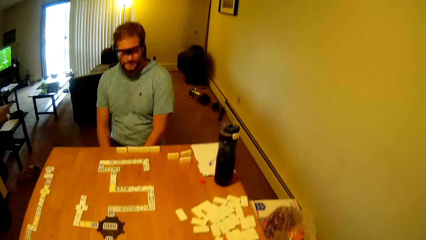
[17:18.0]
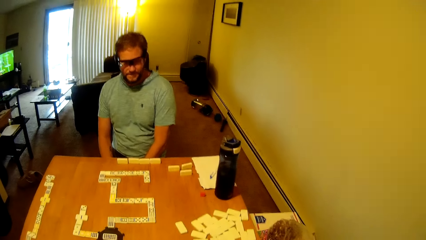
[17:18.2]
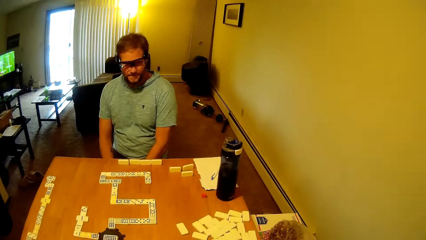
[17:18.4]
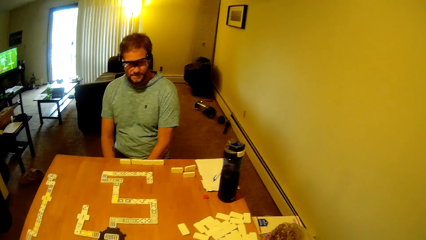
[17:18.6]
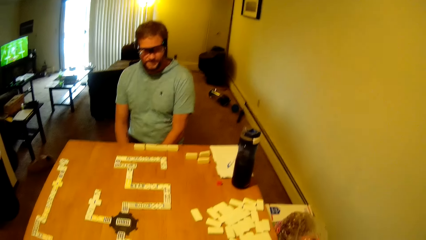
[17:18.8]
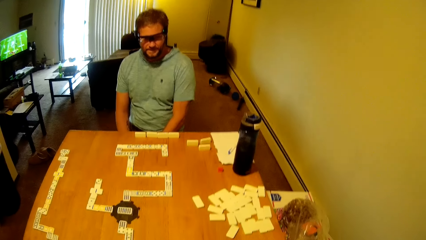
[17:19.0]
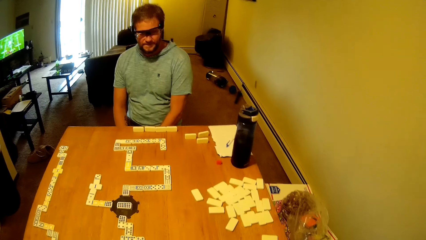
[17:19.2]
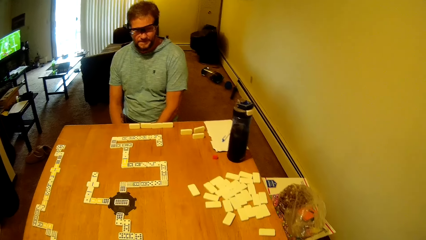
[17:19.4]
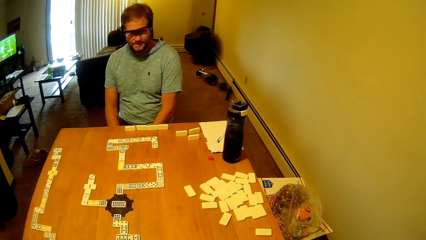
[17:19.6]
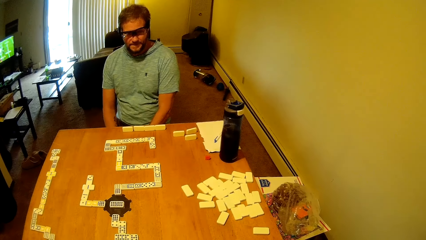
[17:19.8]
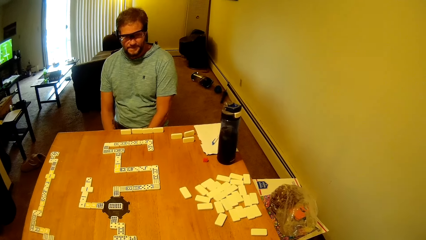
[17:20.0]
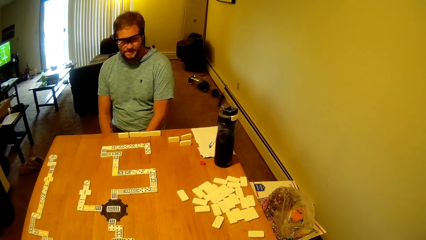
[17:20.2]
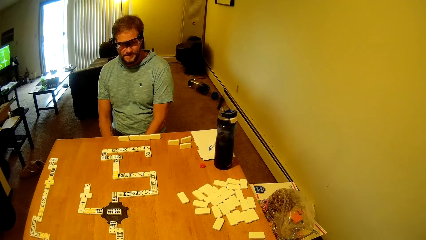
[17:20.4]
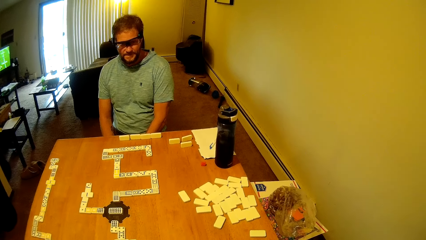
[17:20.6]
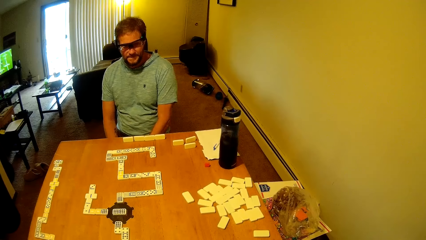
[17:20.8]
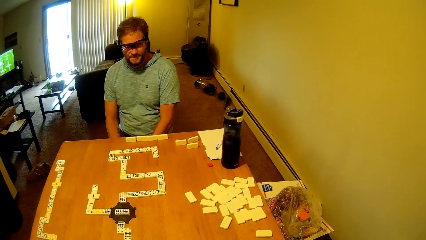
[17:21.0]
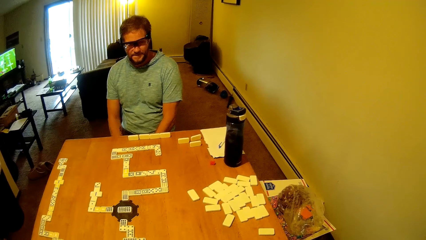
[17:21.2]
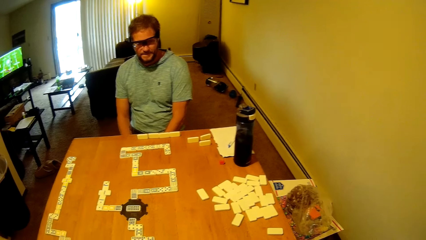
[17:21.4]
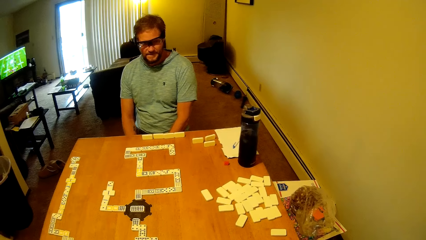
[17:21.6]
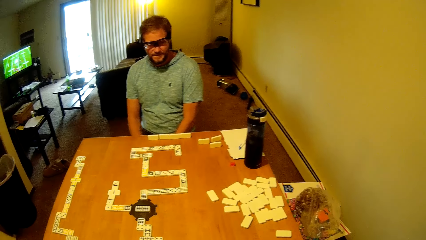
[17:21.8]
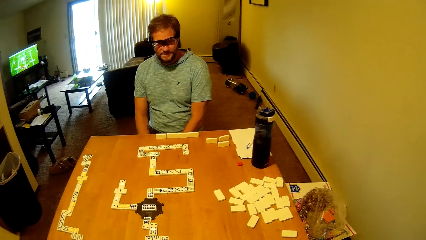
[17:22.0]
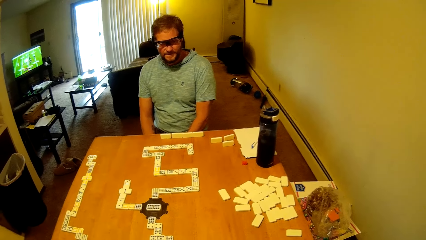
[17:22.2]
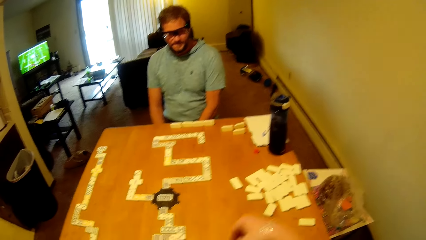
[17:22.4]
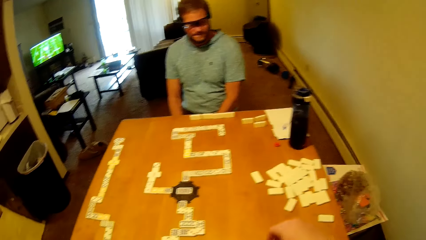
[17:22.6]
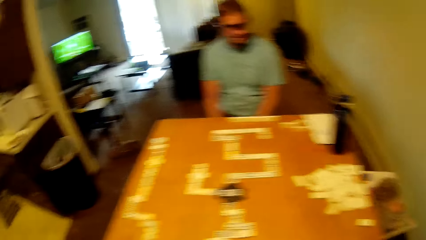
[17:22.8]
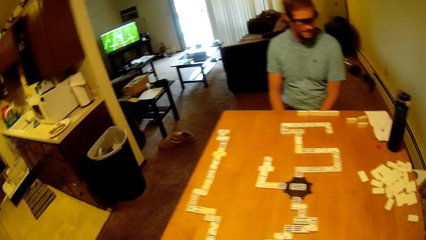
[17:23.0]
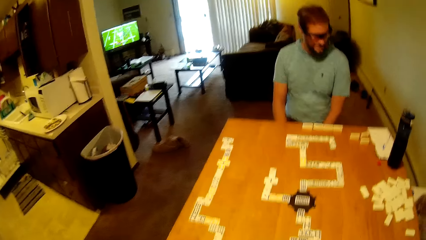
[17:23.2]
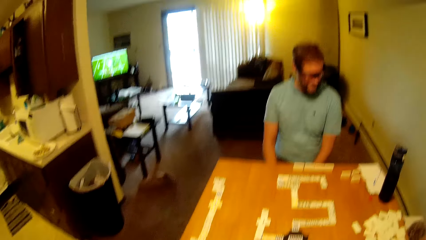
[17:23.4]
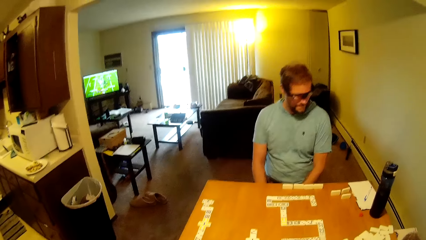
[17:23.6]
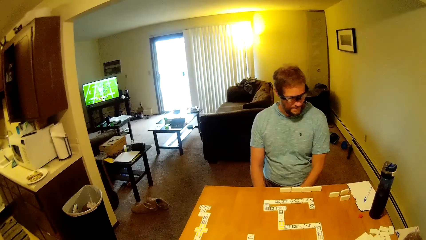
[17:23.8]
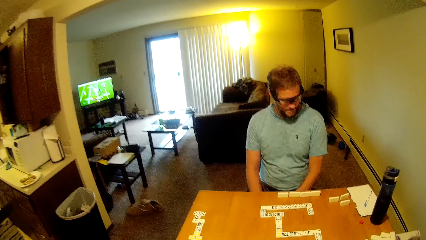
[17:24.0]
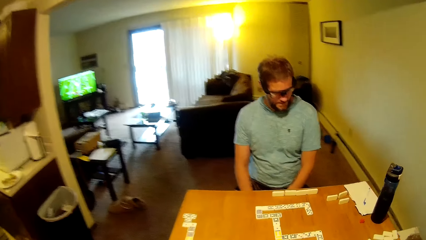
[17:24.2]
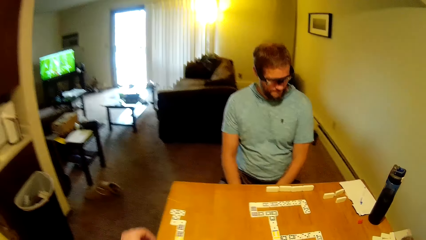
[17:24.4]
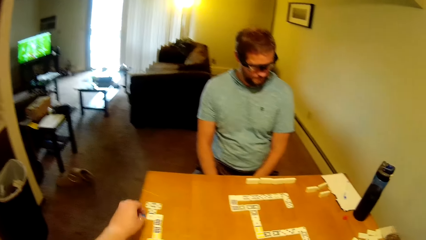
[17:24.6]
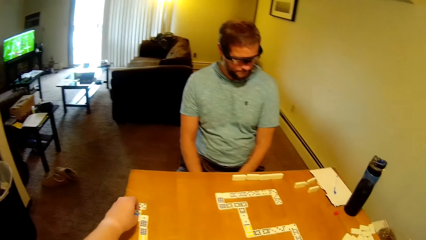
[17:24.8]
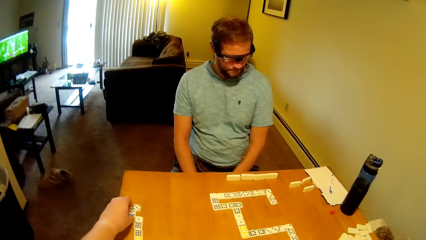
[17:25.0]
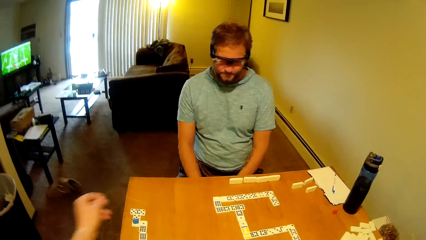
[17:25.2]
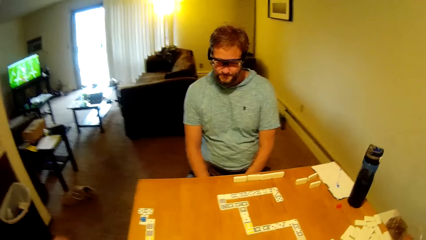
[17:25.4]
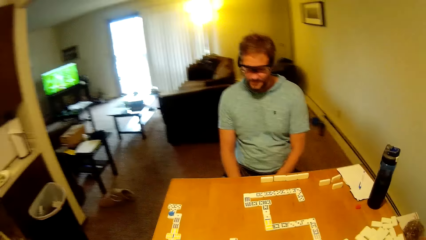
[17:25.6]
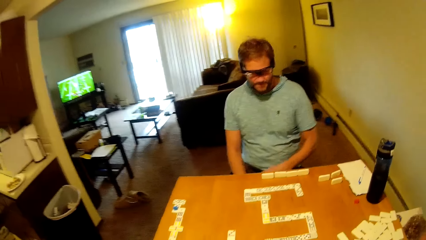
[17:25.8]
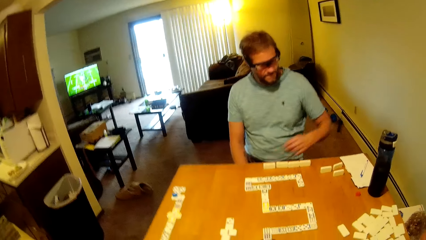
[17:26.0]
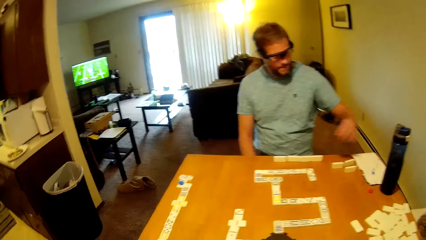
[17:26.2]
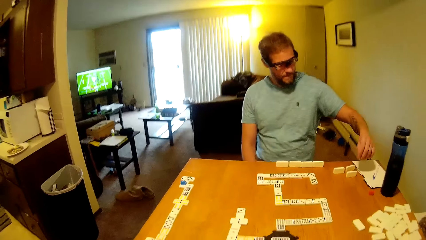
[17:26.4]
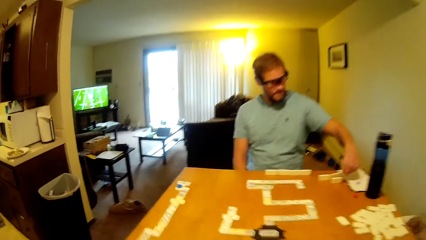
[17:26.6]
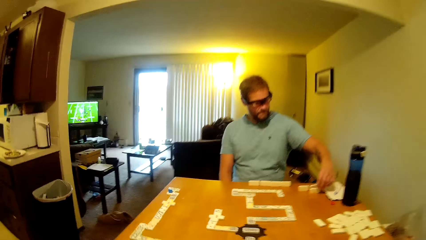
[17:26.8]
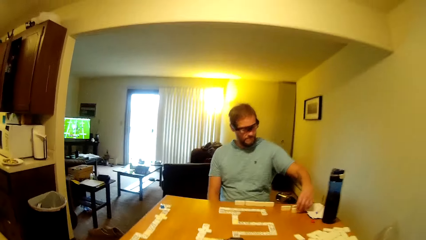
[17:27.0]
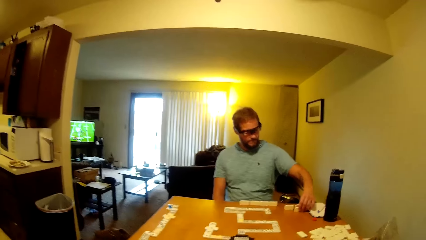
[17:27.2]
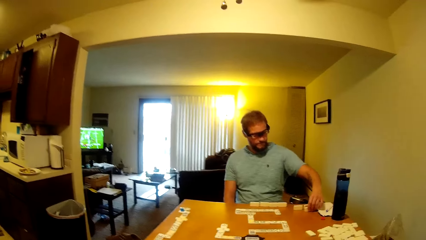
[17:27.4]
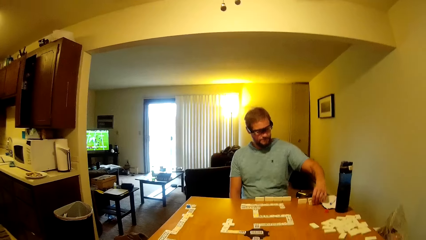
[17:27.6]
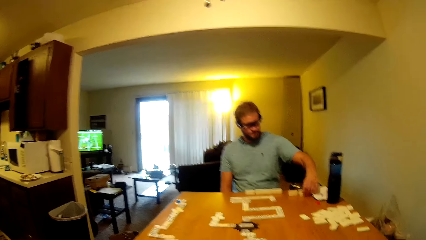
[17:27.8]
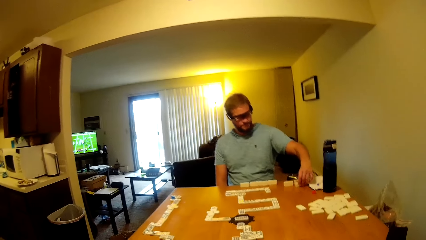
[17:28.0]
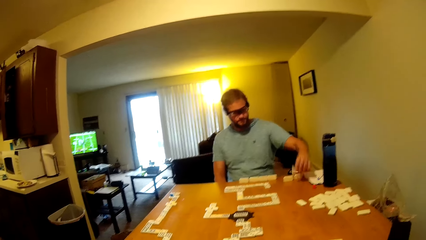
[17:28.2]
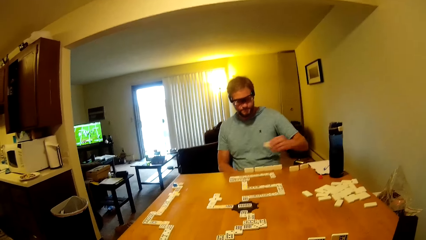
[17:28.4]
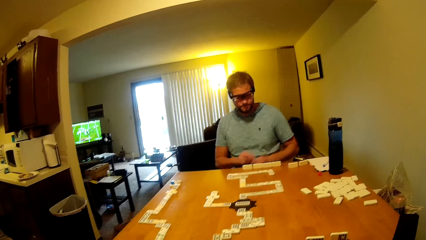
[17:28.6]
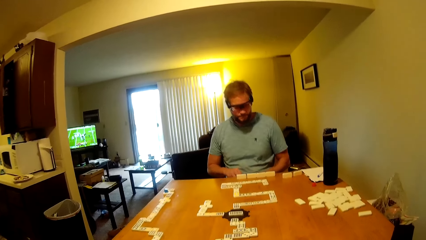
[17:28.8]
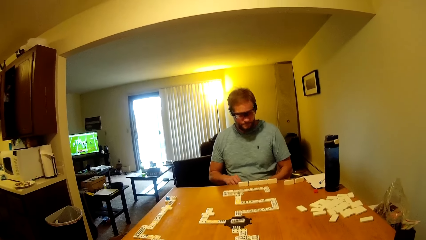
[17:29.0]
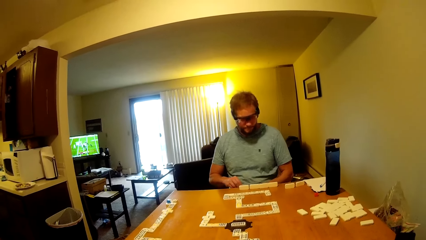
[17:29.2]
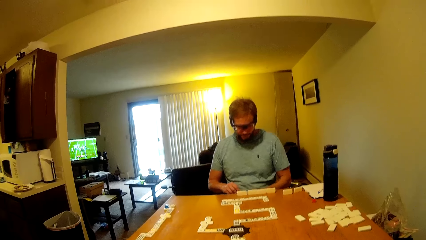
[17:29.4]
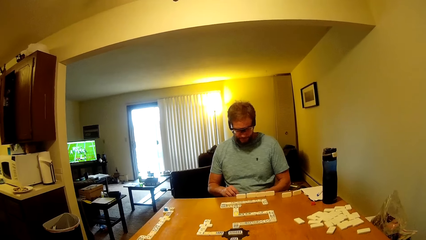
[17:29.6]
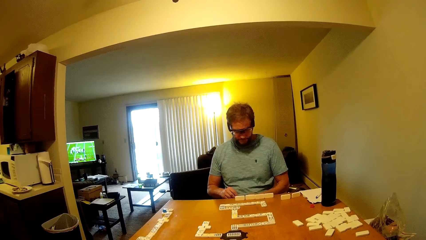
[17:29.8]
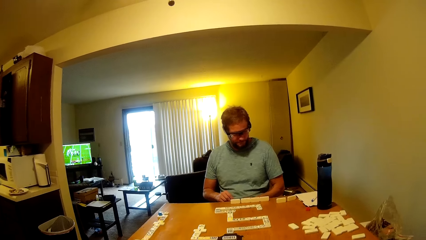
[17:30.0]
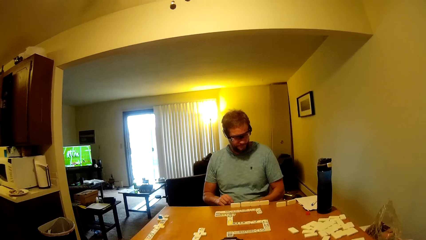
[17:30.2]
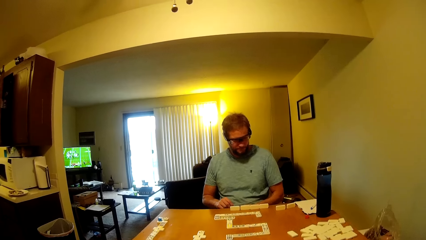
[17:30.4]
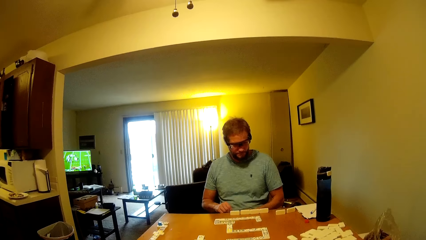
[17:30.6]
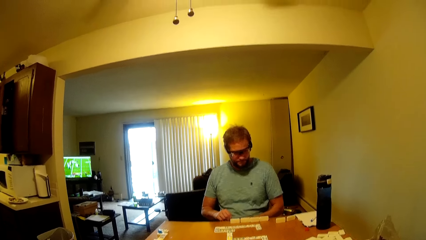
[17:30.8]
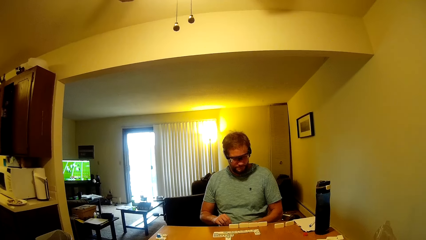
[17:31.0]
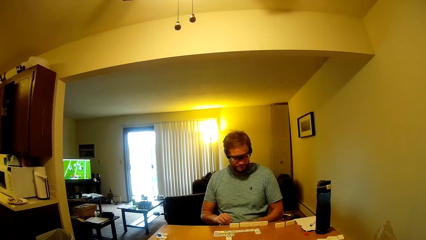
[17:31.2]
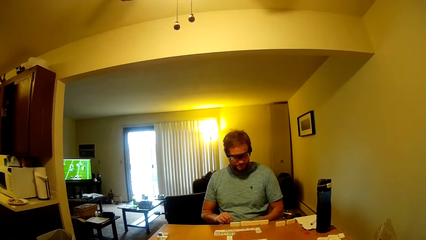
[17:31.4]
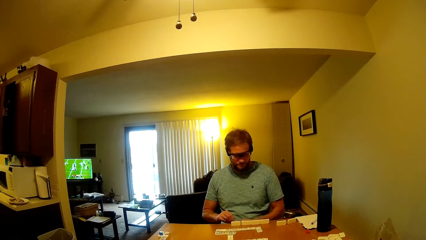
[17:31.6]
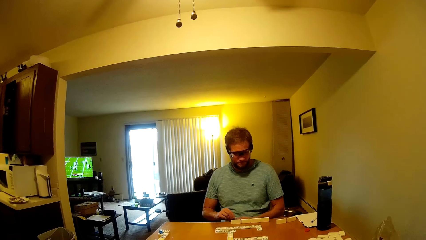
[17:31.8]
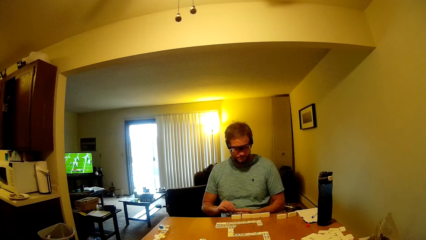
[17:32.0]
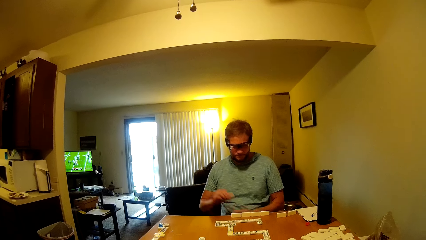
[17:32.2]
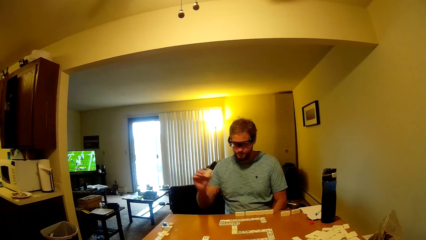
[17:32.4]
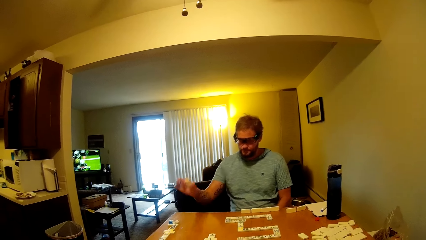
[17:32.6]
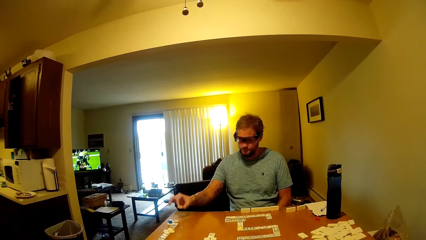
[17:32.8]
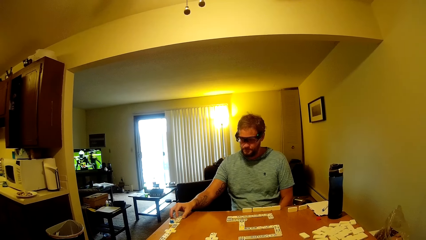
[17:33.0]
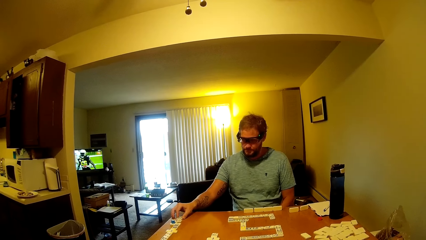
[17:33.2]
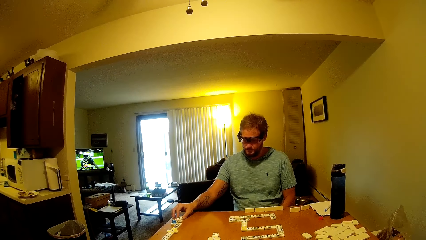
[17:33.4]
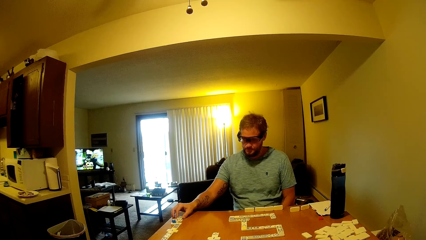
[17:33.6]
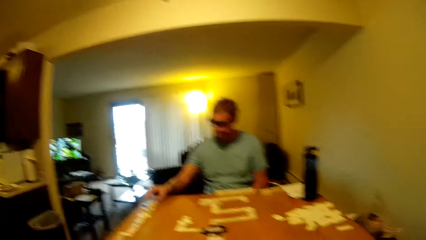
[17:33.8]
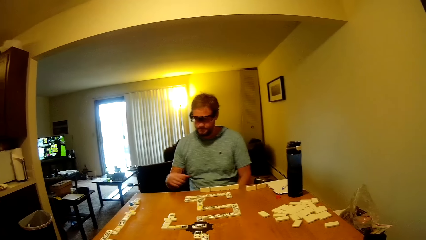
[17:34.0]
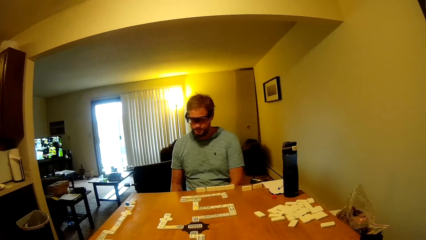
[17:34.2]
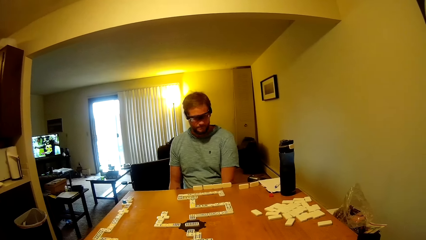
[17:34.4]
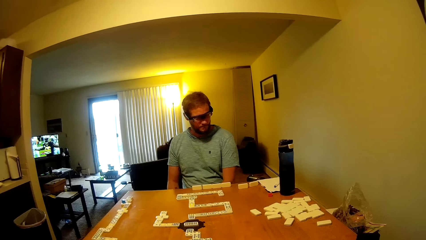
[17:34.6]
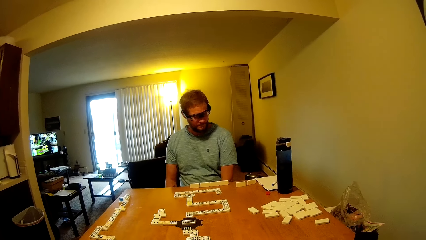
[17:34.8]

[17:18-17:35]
The camera wearer plays a dominoes piece. He drops a domino tile on the table with his right hand. He drops the blue board piece on the domino tile on the table with his left hand. He plays the dominoes piece. A man picks the domino tile from the table with his left hand, passes the domino tile from his left hand to his right hand, and drops the domino tile on the table with his right hand.
